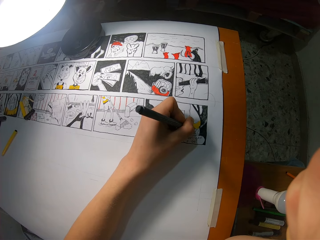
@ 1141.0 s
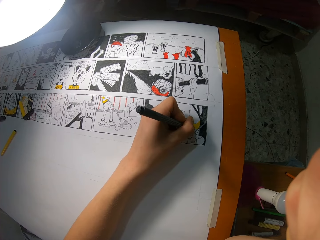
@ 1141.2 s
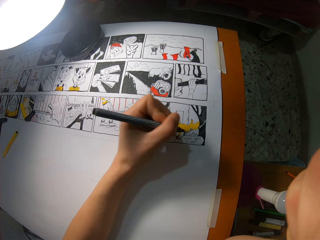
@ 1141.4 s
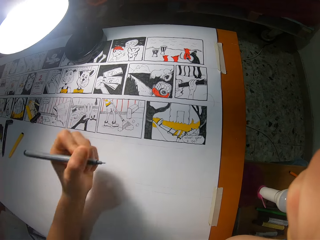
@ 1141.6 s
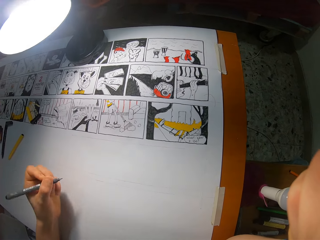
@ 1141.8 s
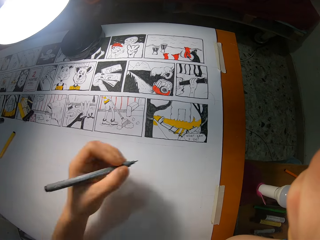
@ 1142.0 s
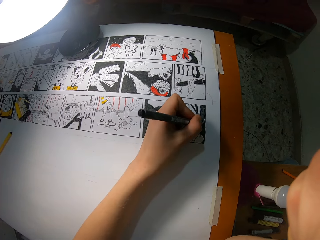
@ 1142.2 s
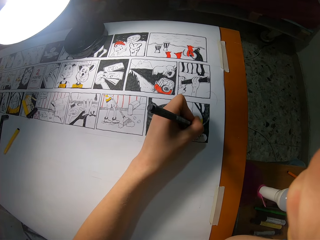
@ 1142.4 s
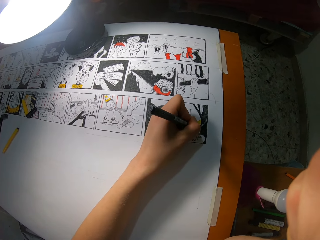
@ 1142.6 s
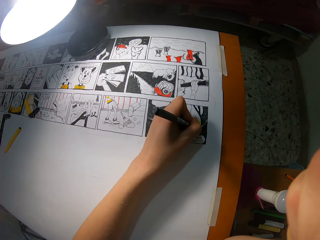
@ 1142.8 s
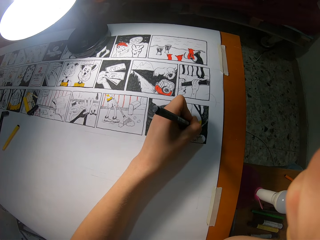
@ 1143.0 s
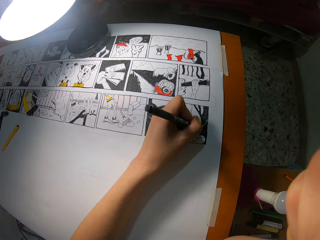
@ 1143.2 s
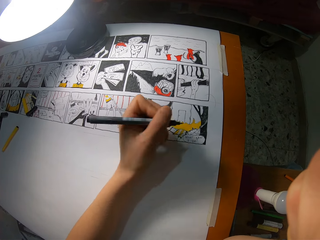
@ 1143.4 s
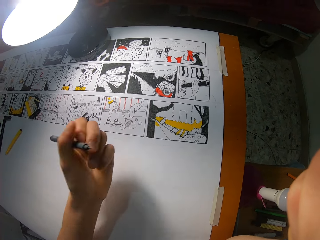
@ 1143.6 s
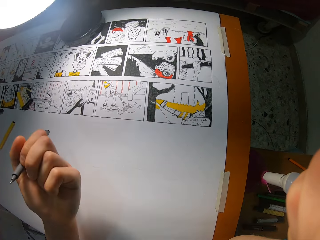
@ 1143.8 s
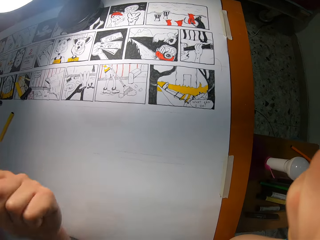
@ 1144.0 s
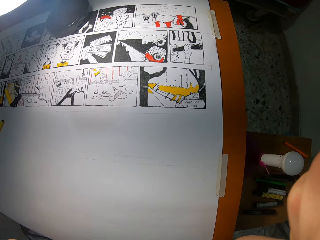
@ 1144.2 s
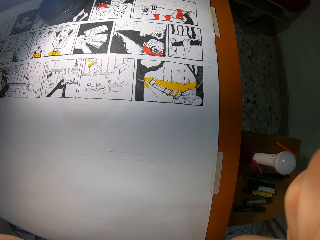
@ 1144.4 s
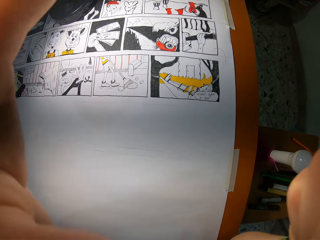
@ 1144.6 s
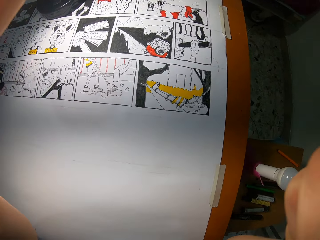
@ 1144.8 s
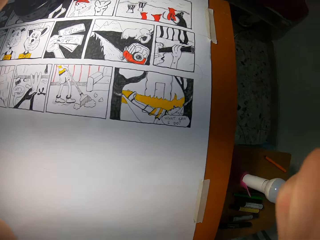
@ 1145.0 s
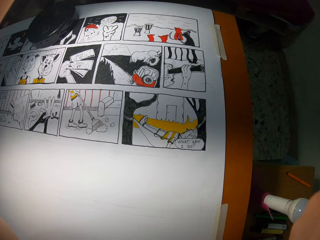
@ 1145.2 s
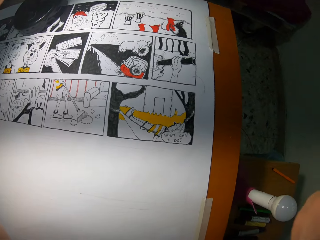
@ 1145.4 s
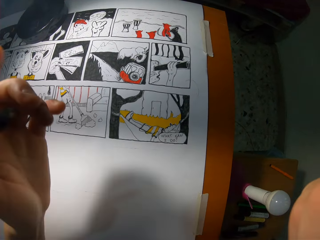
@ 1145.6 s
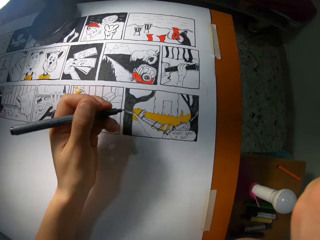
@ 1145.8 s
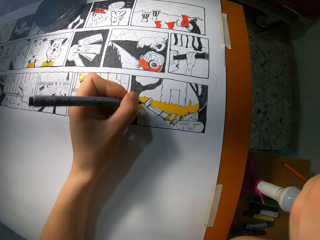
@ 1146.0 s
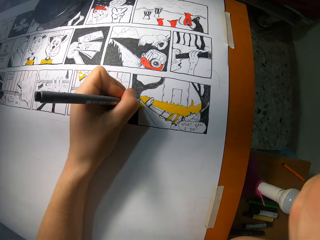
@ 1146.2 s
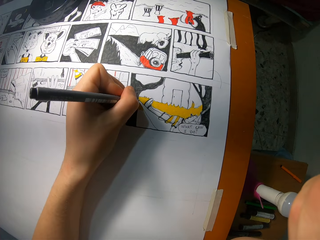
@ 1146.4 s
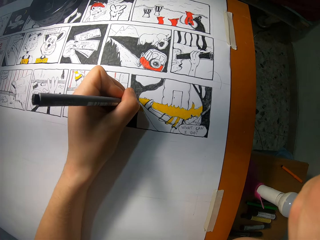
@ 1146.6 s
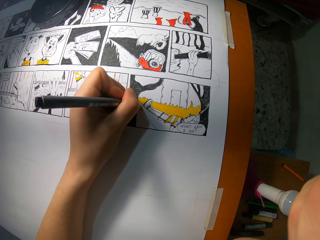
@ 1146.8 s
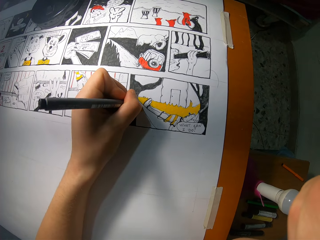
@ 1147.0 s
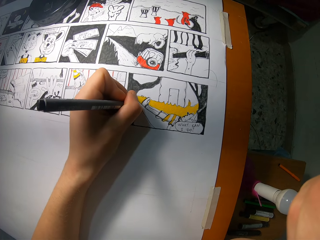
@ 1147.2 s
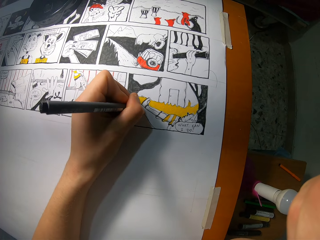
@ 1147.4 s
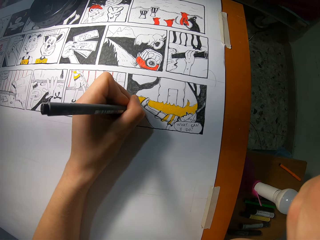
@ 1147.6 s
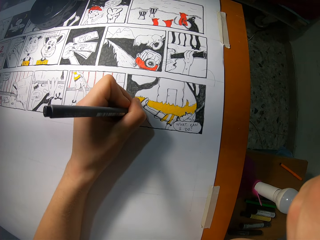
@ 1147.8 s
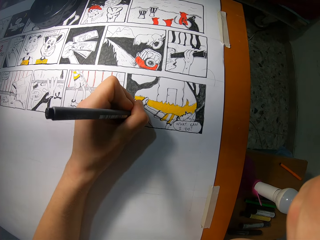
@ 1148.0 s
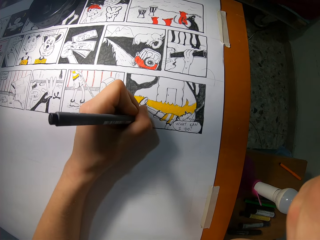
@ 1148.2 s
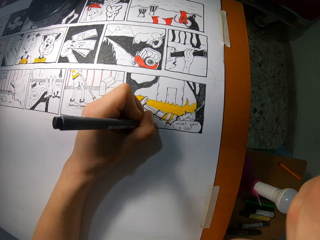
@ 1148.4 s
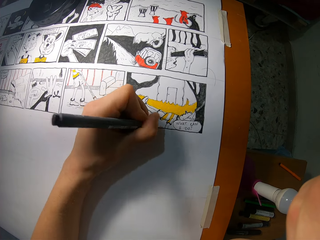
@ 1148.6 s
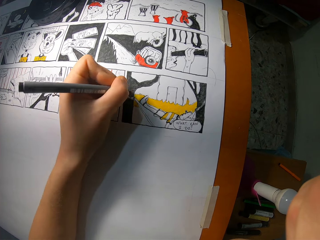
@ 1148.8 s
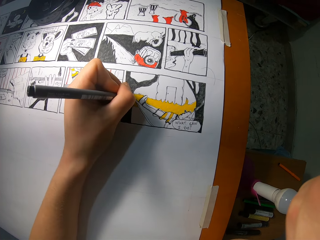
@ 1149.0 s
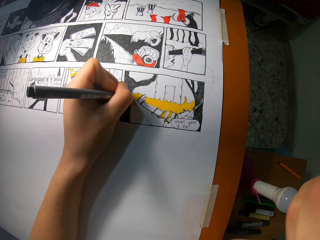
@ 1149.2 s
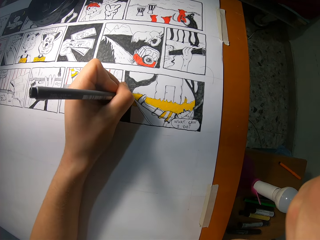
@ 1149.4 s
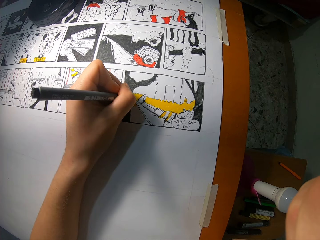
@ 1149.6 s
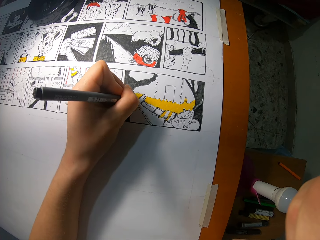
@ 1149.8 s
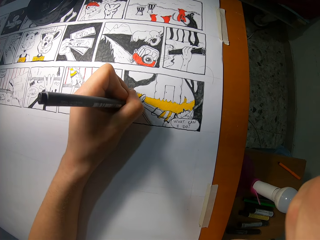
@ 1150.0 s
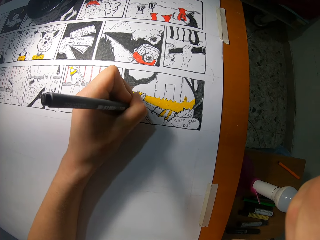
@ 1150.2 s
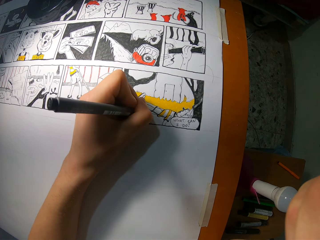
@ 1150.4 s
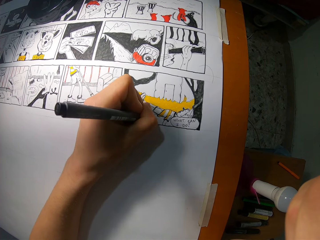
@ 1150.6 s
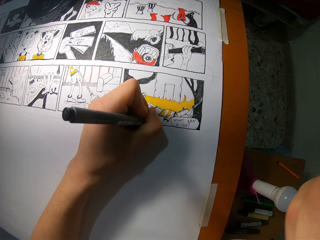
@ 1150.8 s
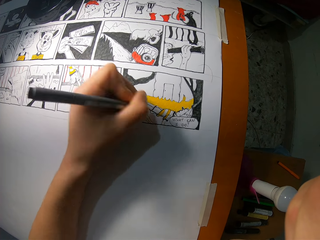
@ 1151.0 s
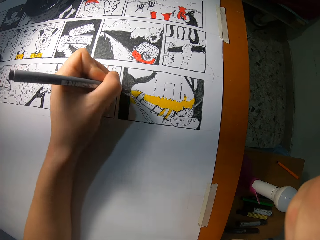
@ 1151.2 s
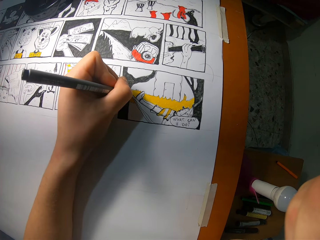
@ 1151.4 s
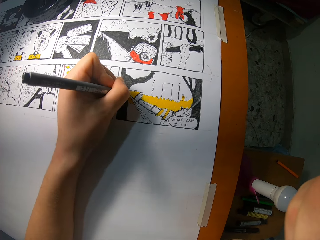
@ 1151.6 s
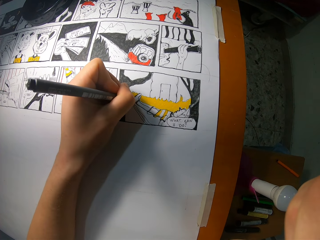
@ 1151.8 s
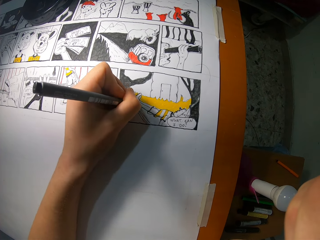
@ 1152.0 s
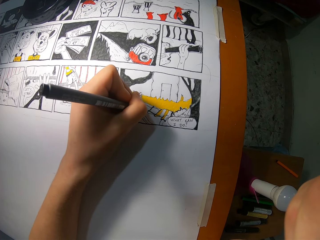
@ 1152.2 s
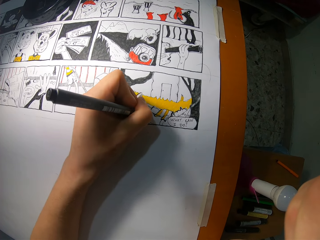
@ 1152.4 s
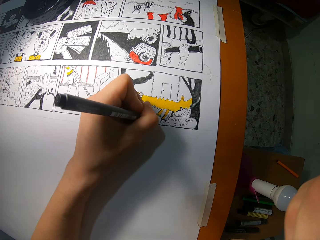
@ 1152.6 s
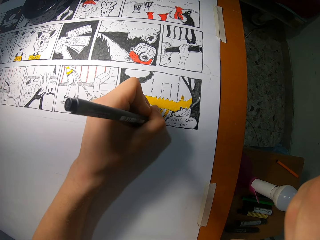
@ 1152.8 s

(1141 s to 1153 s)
The camera wearer looks at the drawing. He shades on the drawing book with the black coloring pencil in his left hand. He looks at the drawing. He adjusts the camera on his head with his left hand. He draws on the drawing book with the black coloring pencil in his left hand.

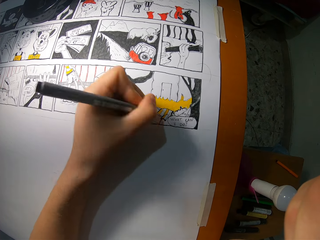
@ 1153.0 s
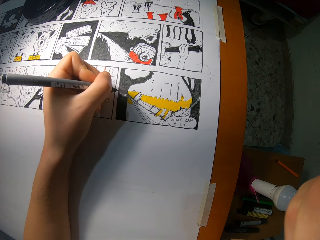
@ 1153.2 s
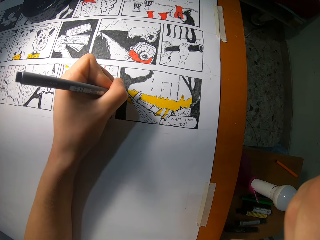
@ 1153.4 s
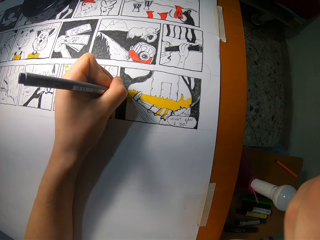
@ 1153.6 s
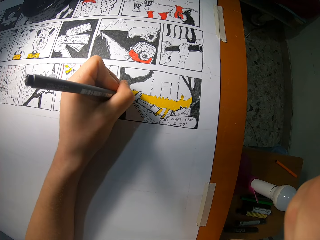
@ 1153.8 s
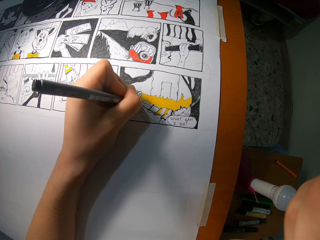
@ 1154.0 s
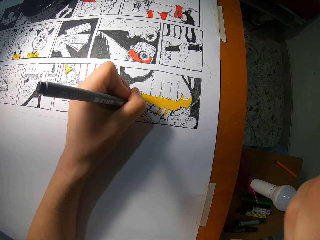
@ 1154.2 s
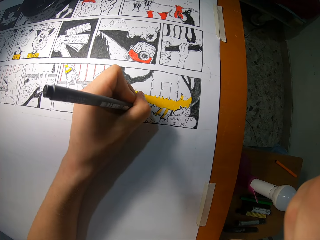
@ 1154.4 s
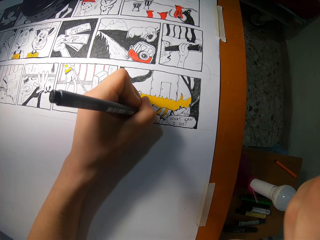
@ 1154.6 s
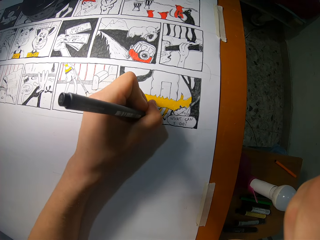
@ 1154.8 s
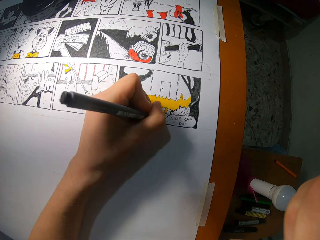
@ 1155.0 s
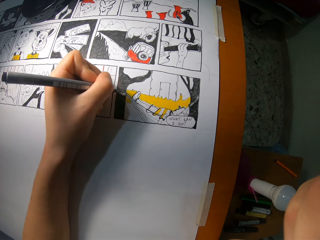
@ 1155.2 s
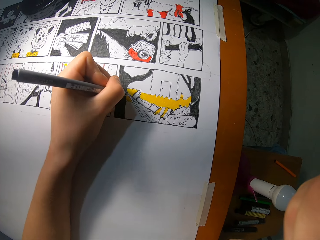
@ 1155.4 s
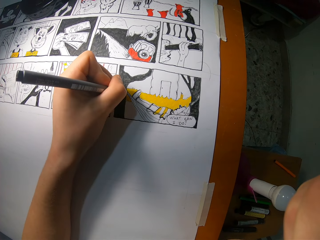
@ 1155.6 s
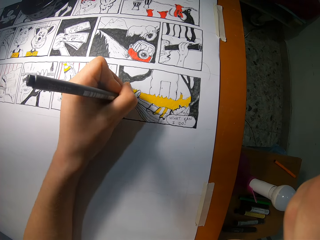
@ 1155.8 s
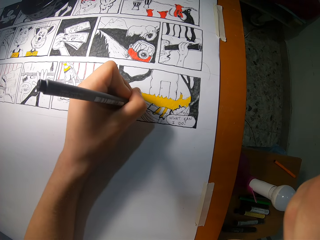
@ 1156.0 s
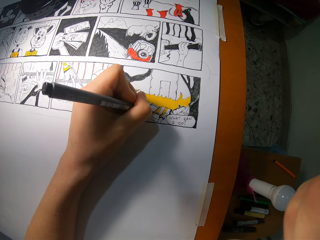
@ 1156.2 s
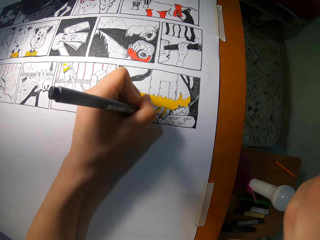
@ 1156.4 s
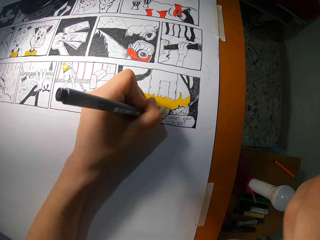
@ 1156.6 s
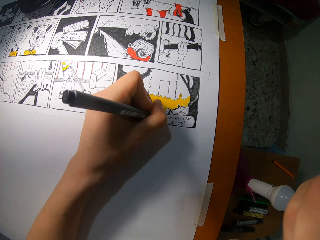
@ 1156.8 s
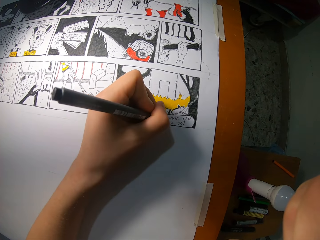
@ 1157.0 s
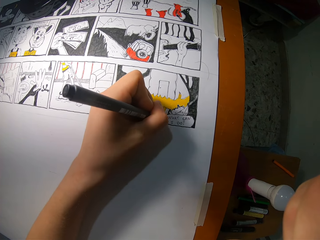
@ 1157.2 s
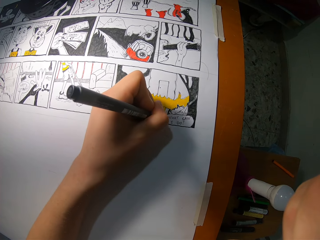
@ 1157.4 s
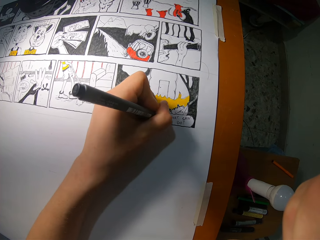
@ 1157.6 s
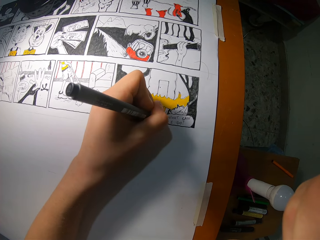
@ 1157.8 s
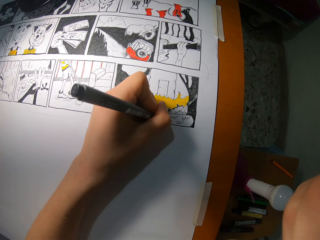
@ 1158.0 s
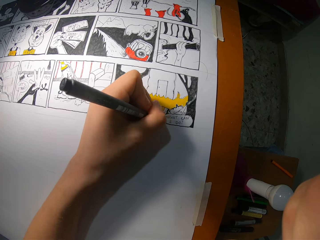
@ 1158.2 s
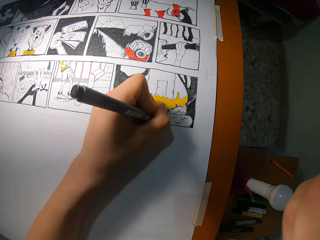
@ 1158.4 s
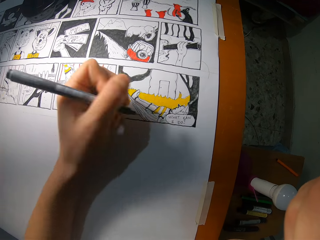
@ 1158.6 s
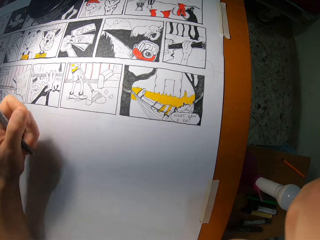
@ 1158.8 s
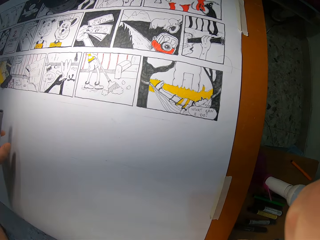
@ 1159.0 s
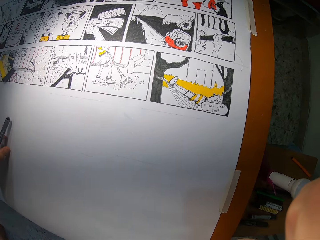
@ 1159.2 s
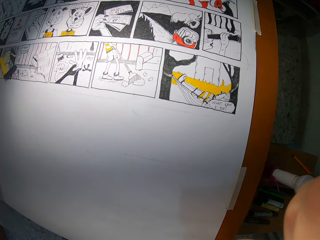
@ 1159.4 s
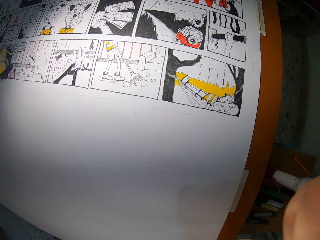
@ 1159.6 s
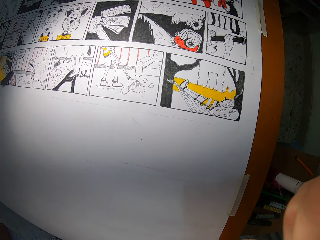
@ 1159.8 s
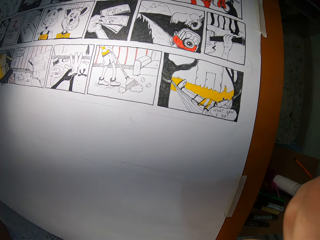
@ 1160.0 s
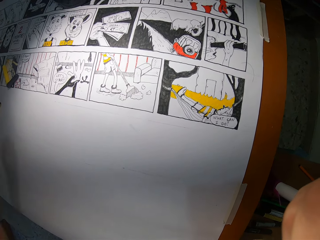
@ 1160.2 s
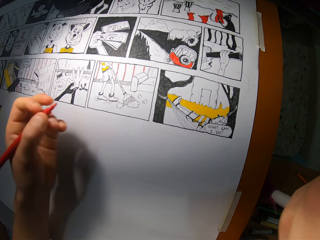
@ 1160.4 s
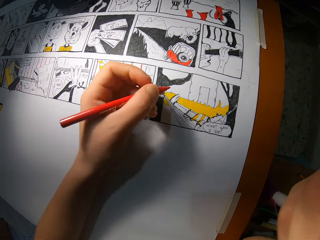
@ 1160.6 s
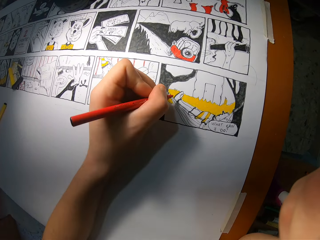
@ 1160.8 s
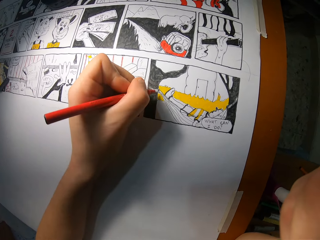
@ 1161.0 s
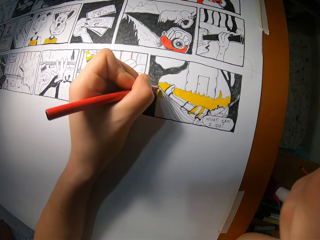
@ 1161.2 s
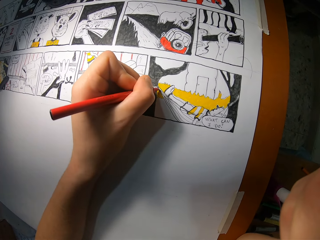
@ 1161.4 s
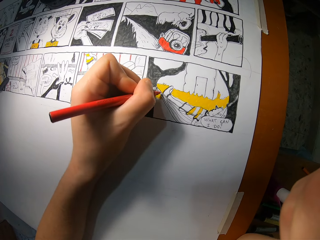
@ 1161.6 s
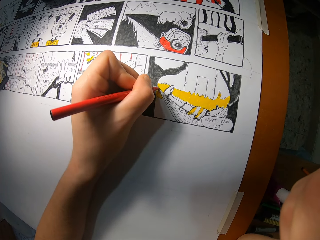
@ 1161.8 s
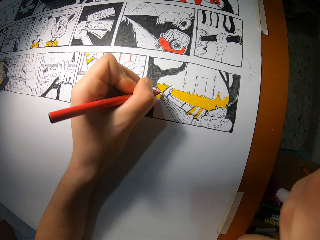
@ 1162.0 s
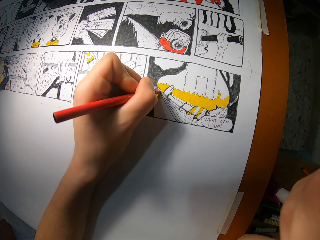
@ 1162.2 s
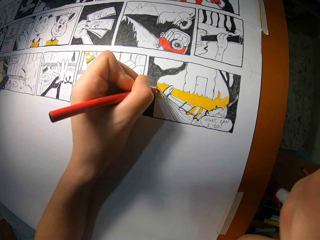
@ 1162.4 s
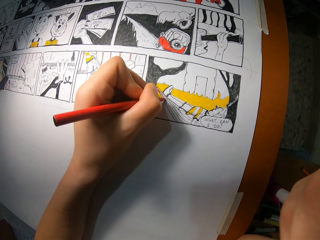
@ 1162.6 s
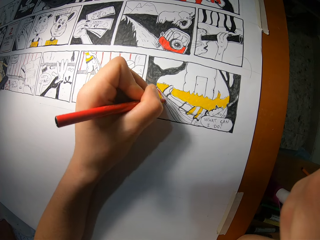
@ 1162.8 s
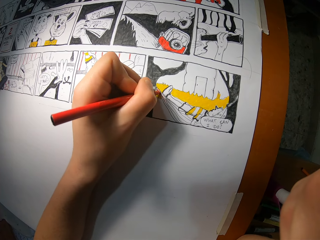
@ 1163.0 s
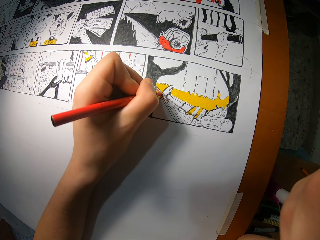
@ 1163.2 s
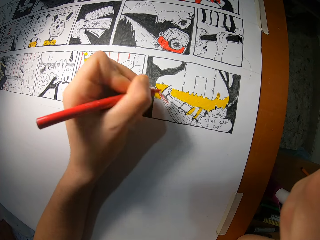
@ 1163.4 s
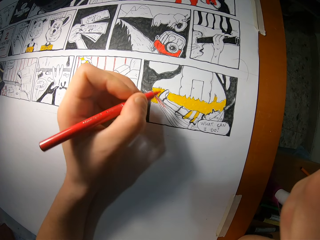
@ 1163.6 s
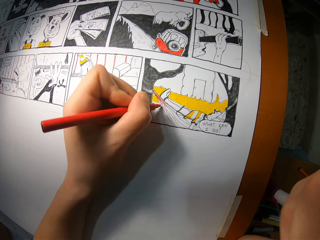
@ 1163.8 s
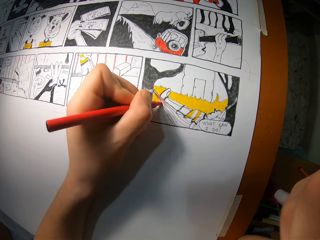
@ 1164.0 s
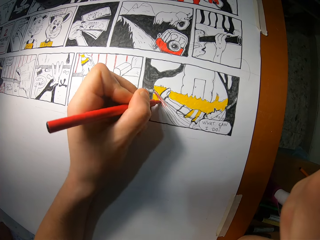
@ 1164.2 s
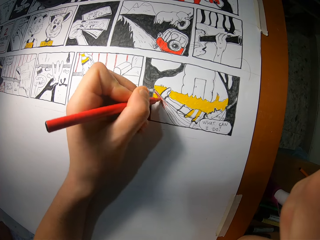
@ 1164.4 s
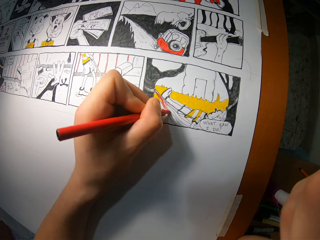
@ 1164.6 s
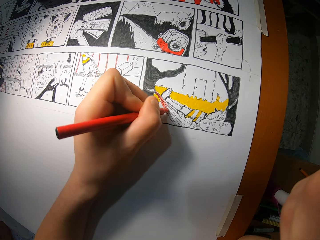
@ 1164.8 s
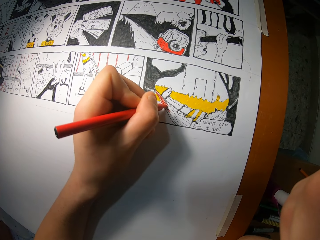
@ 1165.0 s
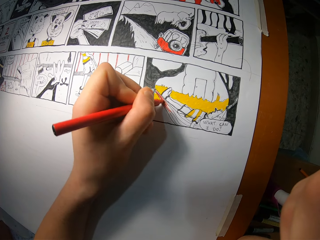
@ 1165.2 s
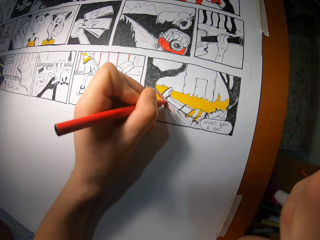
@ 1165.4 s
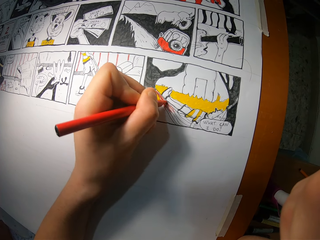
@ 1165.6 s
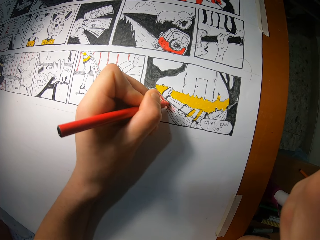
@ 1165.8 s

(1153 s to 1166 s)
The camera wearer drops the black coloring pencil on a table with his left hand. He shades on the drawing book with a red coloring pencil in his left hand.
